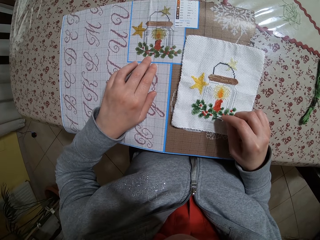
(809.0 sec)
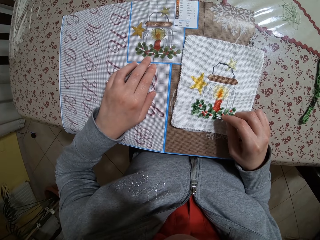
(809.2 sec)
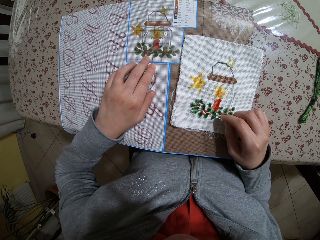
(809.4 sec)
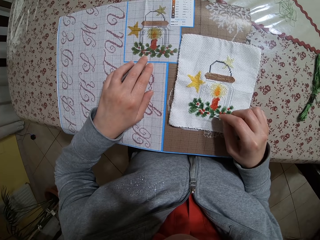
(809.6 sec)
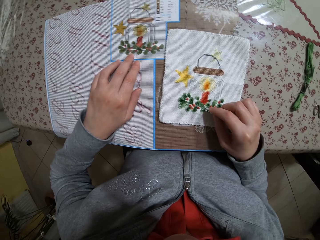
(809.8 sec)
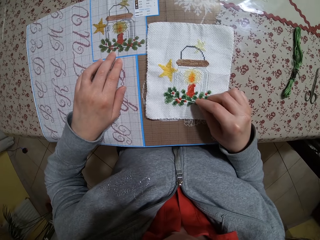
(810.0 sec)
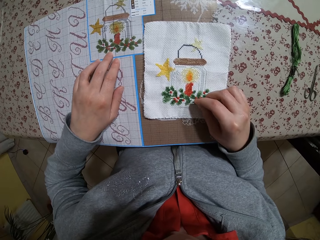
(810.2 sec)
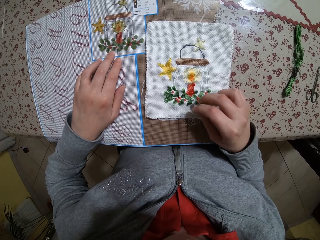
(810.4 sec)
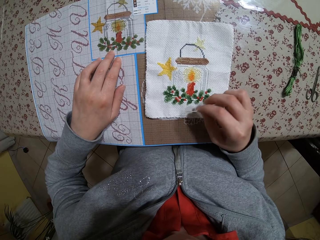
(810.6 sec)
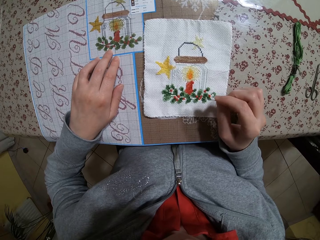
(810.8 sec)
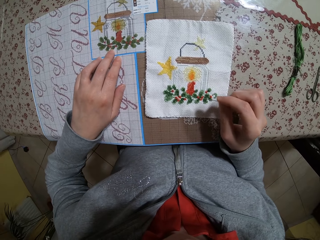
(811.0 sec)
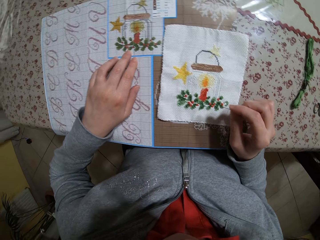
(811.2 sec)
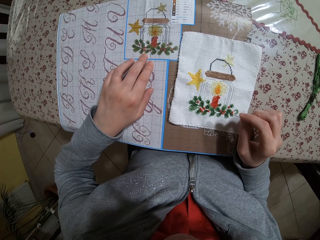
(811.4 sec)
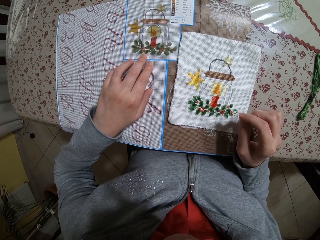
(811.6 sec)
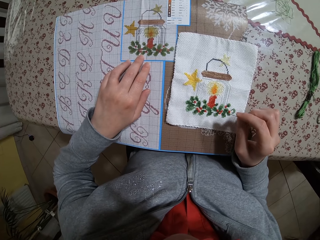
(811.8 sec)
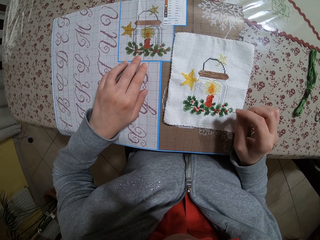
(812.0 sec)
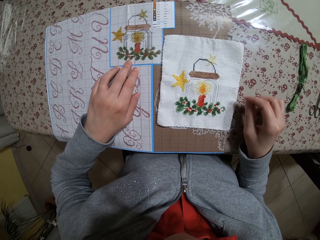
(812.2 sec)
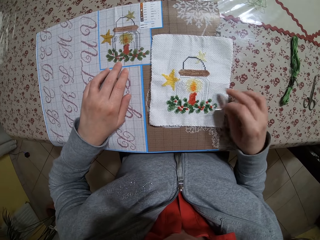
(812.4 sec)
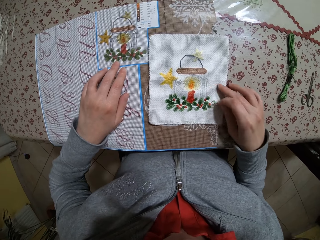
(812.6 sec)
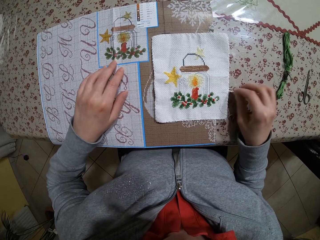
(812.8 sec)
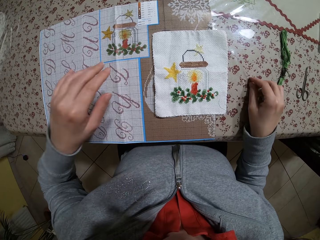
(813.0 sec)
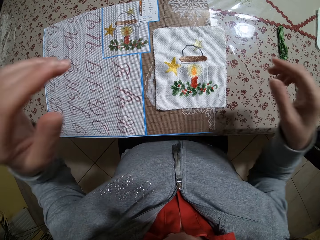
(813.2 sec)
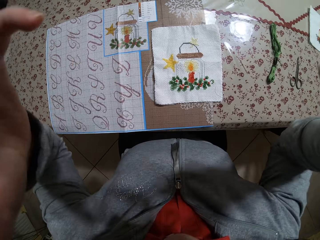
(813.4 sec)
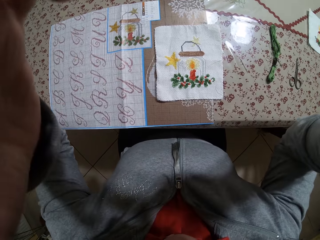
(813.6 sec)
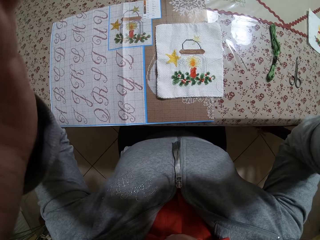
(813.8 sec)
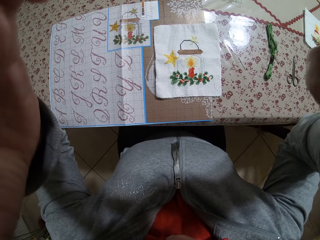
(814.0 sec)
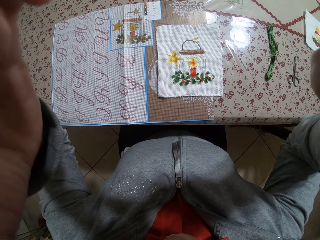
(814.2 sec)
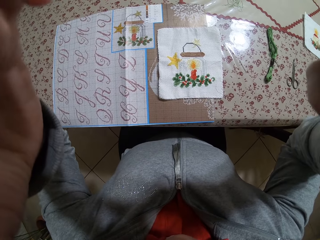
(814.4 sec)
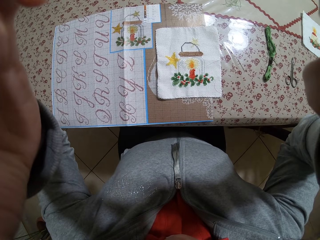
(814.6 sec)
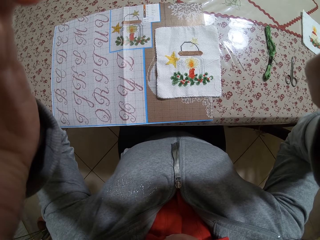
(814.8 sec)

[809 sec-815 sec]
The camera wearer drops the needle on the table with her right hand. She adjusts a camera with both hands.
